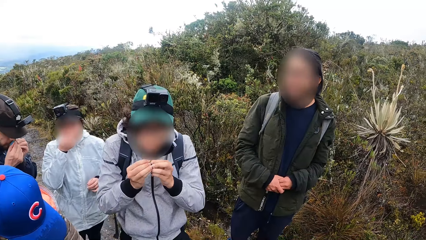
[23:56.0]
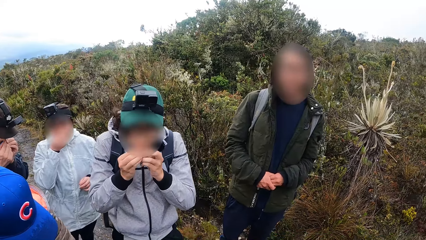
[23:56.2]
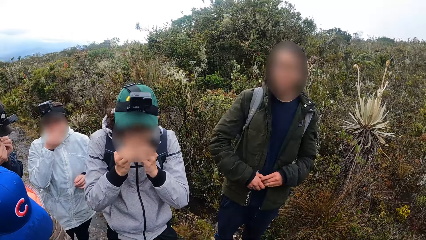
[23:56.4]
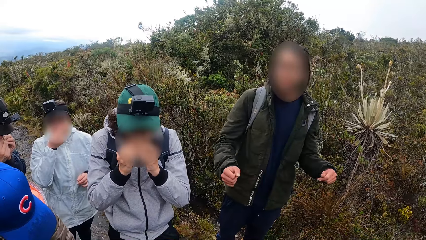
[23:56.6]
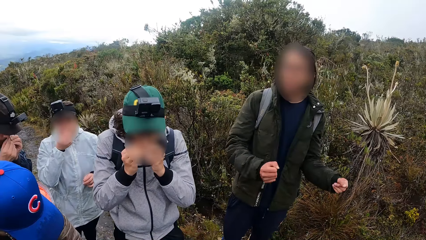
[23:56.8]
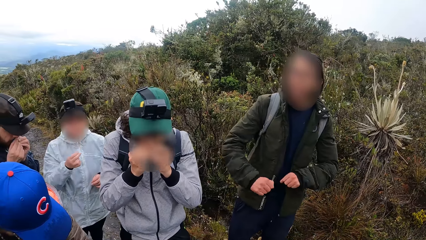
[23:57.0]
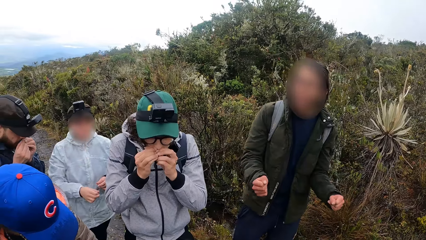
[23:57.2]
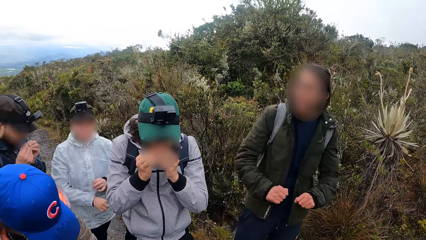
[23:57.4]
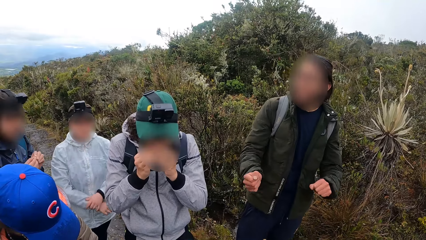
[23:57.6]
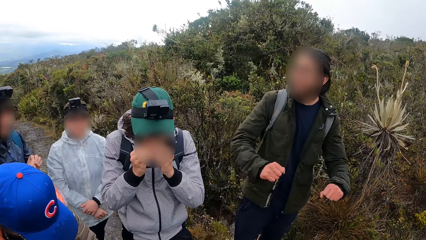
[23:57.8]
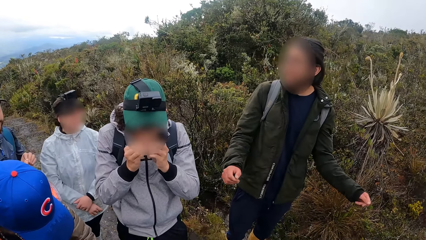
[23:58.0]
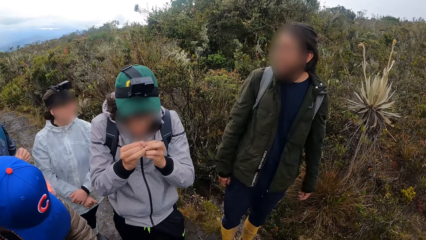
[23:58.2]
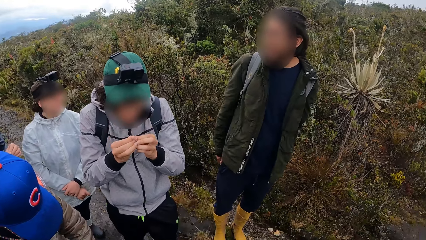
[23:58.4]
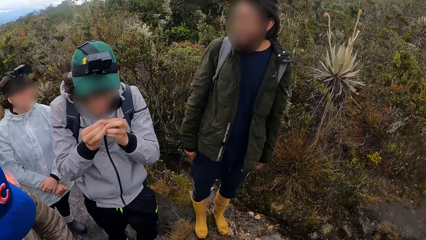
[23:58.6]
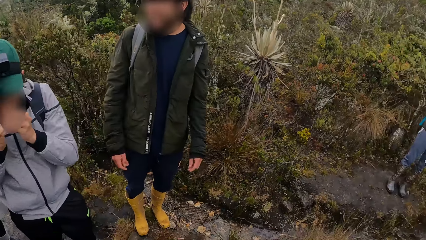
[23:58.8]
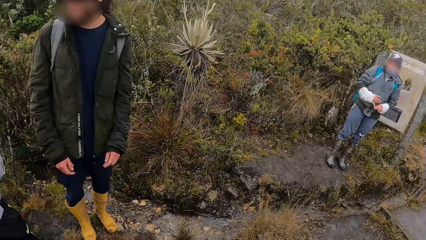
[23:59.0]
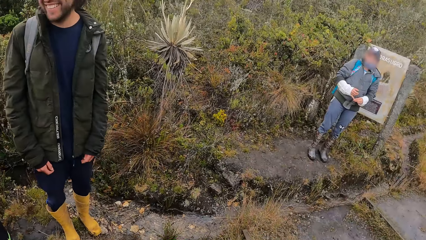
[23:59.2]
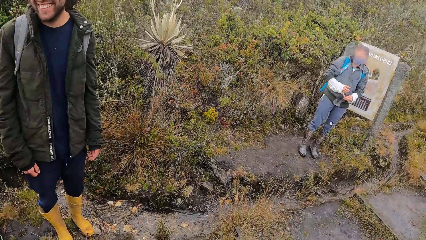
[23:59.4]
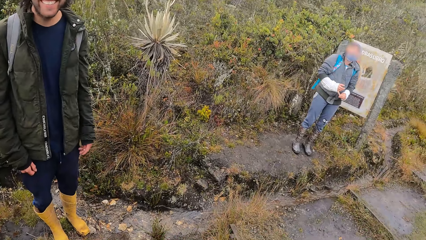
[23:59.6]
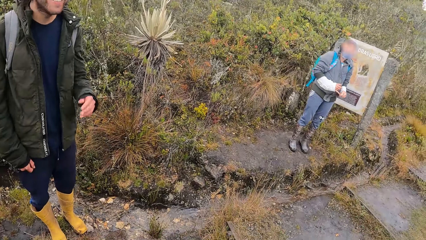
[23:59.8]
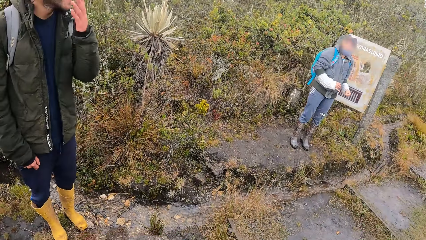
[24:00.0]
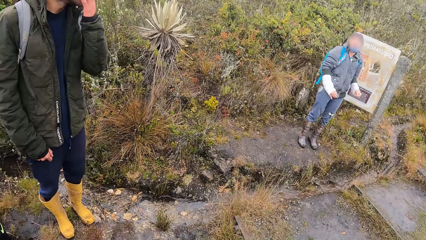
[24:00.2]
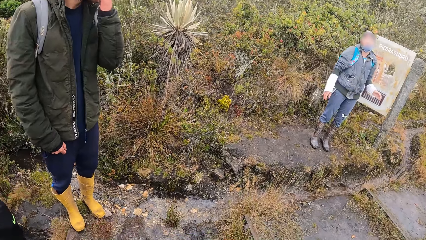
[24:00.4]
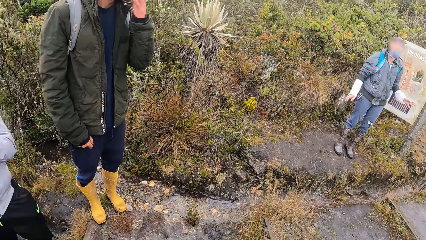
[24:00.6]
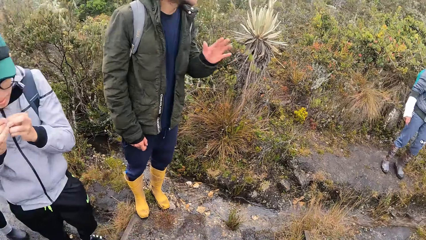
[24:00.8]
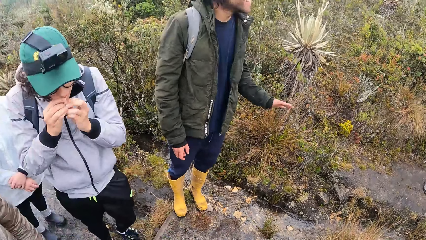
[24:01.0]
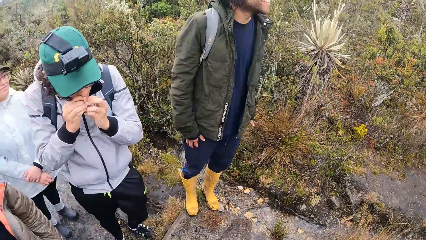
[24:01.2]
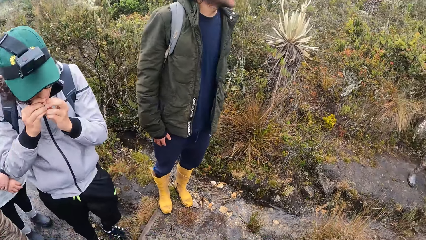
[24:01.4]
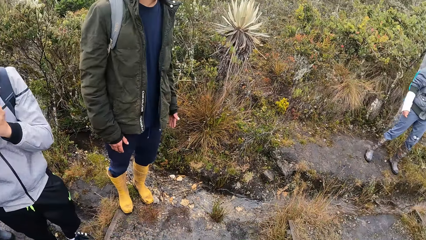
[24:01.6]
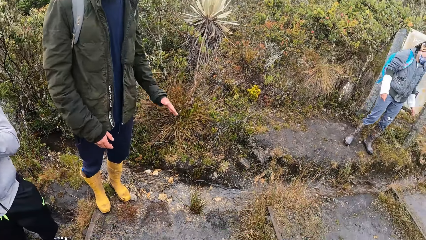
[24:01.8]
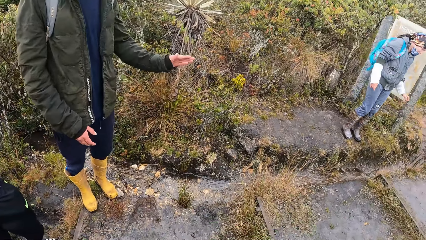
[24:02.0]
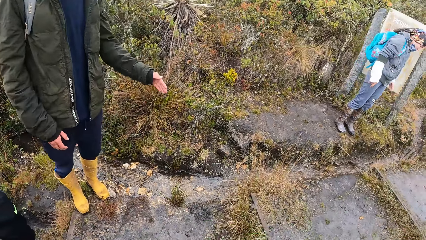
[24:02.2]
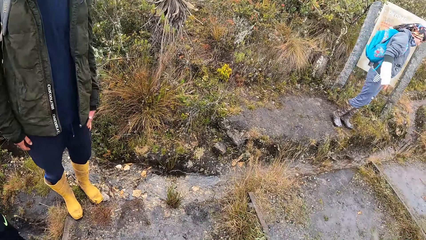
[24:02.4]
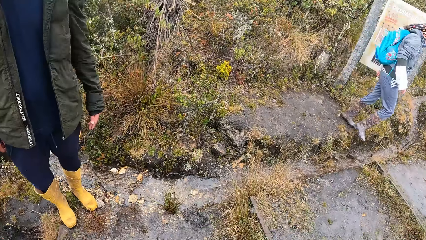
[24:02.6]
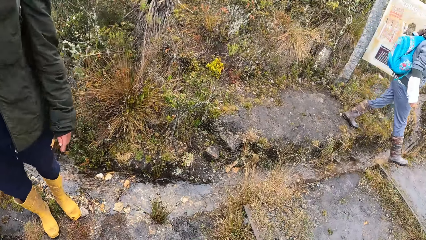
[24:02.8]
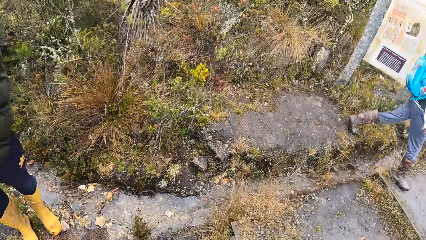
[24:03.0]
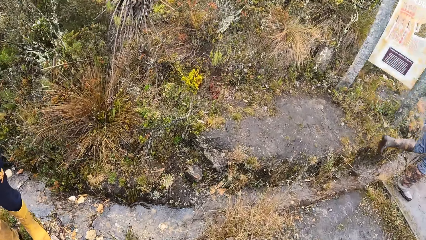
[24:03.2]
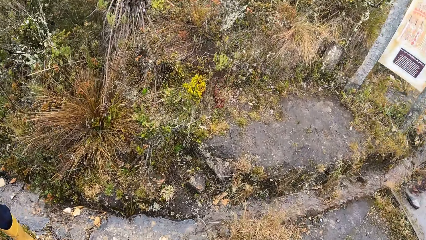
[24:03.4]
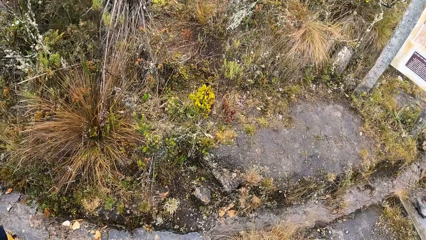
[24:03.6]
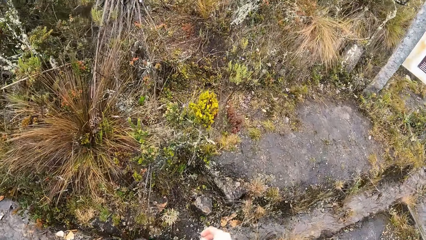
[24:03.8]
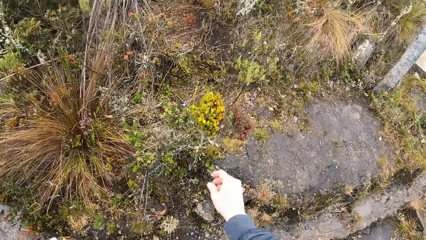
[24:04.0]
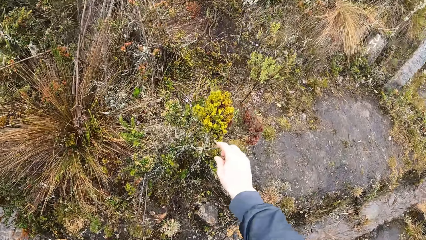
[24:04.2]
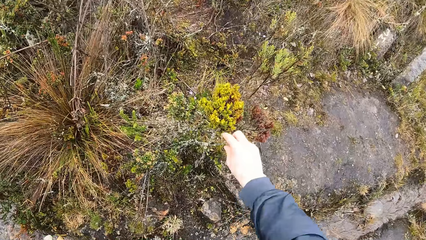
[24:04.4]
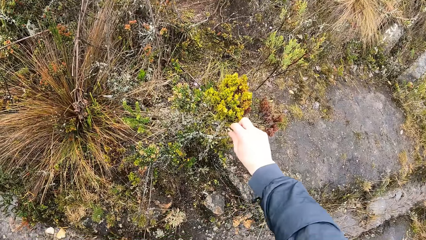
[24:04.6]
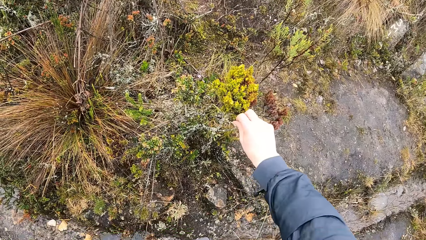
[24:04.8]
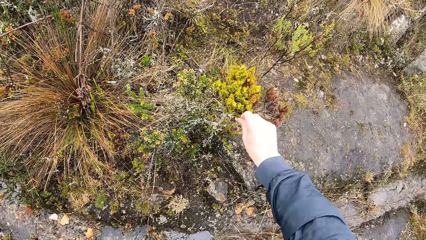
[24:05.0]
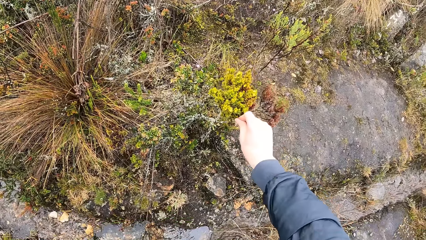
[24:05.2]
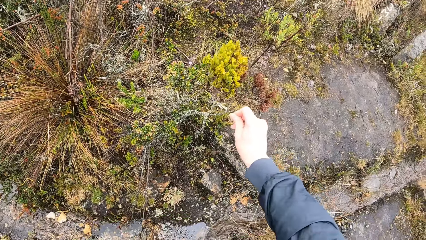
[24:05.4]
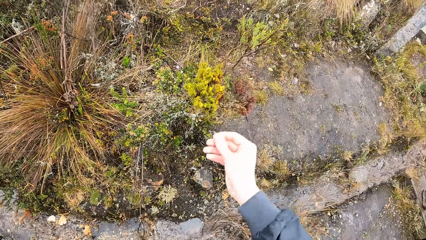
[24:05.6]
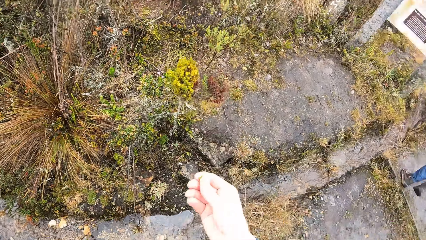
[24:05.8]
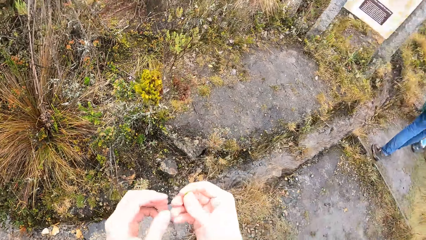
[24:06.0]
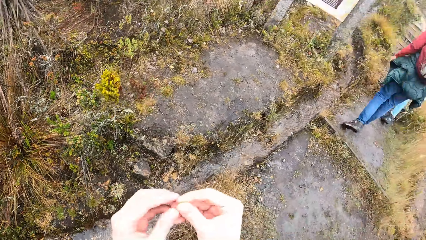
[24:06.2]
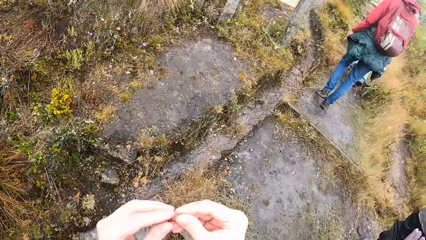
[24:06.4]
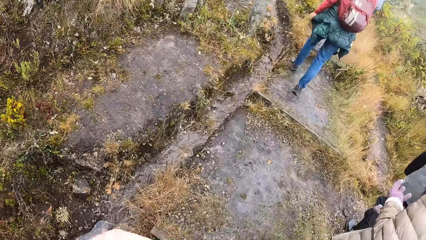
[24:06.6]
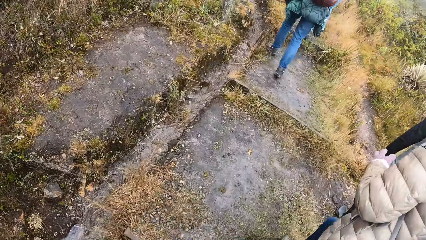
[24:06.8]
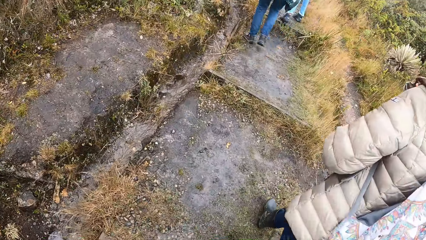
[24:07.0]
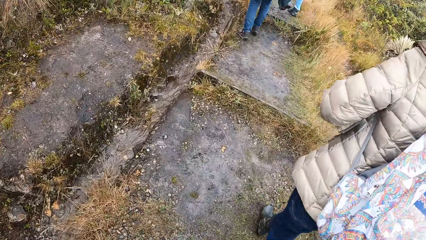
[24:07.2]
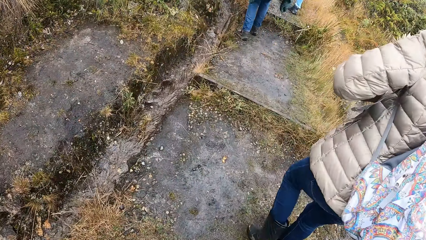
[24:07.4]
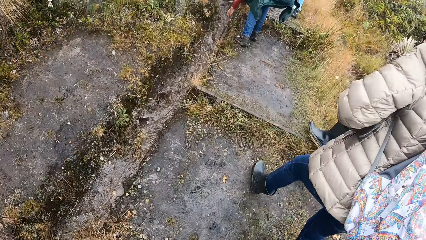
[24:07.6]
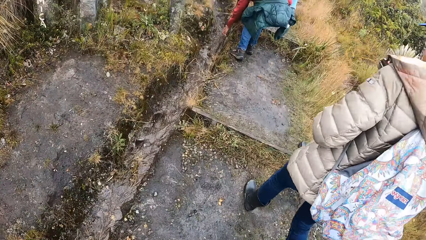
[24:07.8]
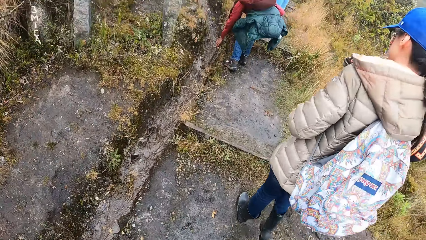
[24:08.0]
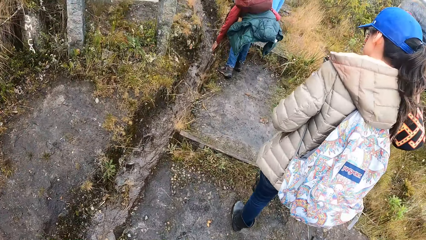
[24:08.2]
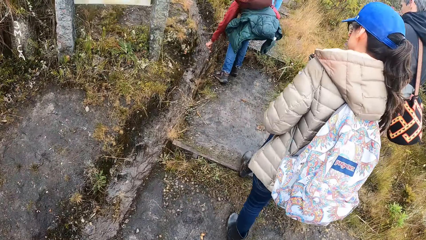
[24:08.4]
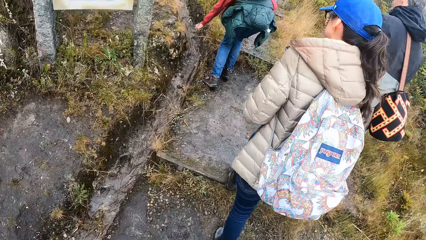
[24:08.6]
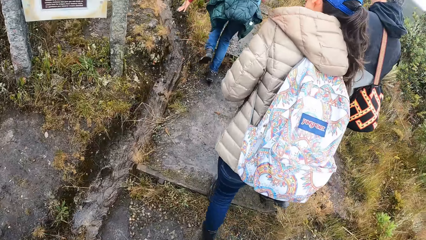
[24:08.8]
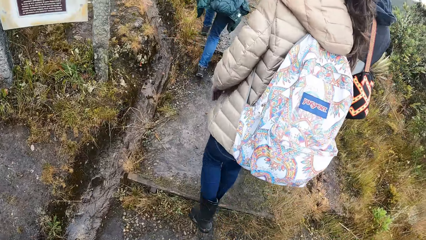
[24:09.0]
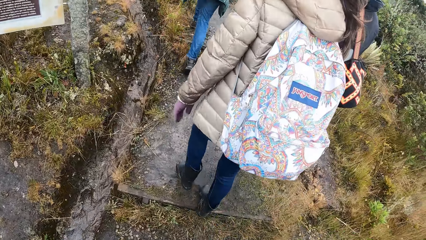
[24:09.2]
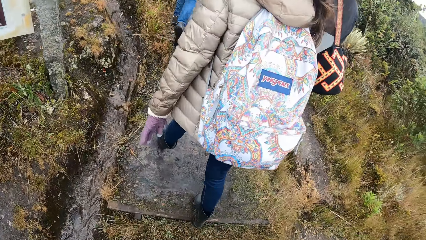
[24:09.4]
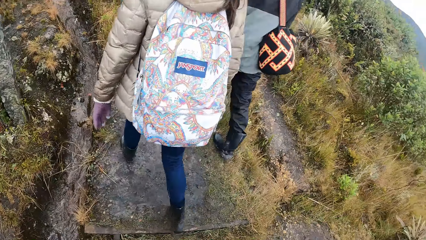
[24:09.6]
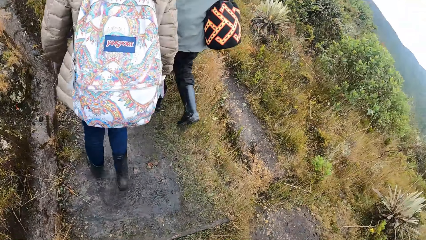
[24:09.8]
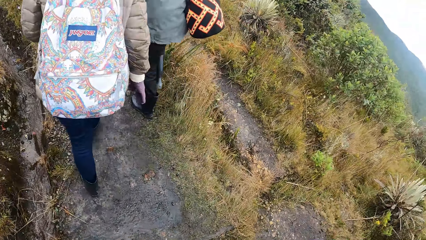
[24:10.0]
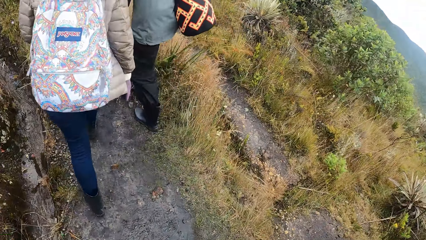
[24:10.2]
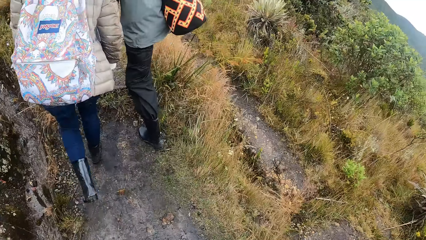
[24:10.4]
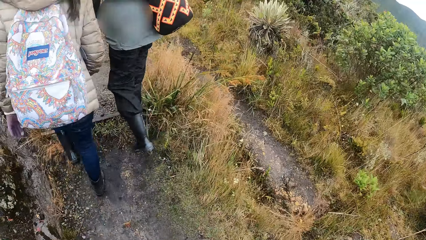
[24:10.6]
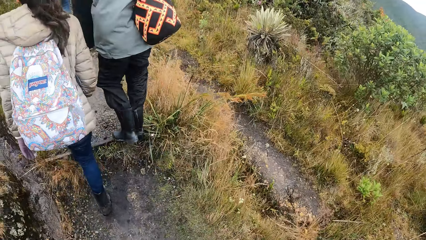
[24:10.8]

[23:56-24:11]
A man makes a dance move. The camera wearer touches the leaf with his right hand. He cuts the leaf with his right hand. He walks with the group of people by the mountain. He climbs the mountain.
